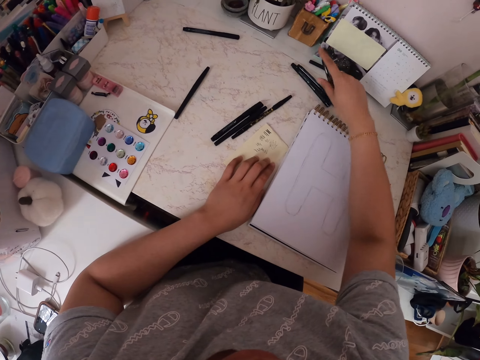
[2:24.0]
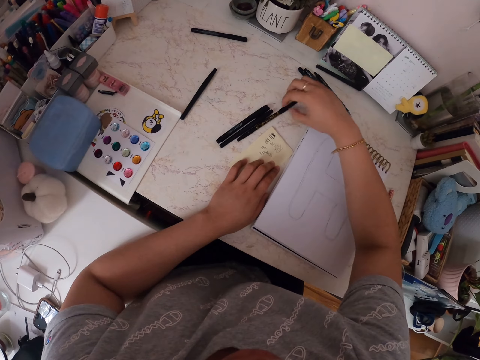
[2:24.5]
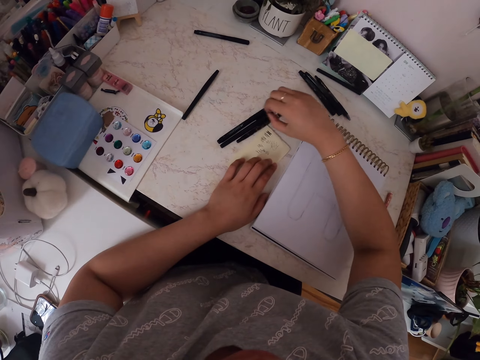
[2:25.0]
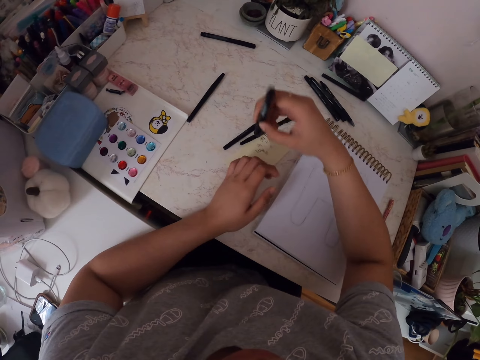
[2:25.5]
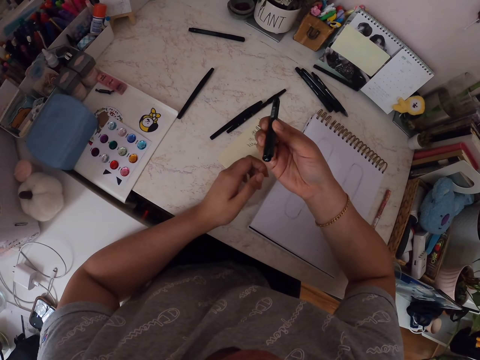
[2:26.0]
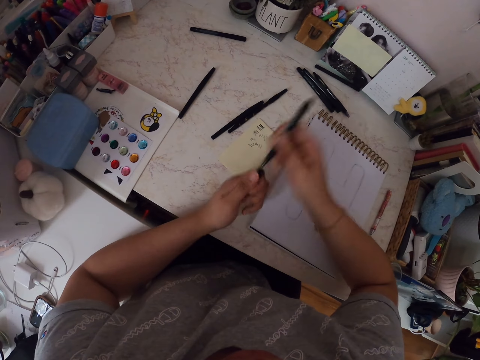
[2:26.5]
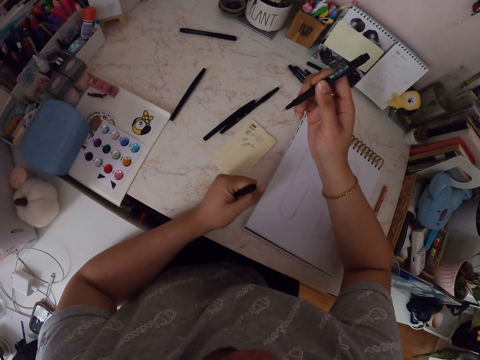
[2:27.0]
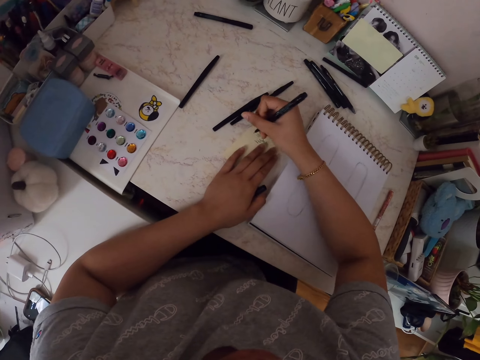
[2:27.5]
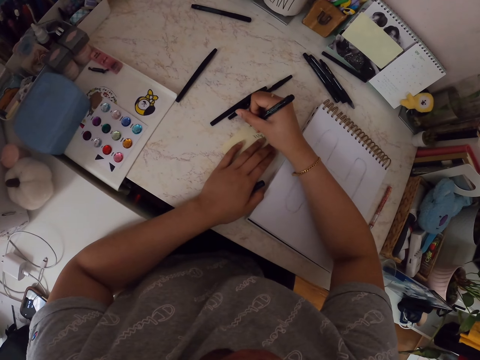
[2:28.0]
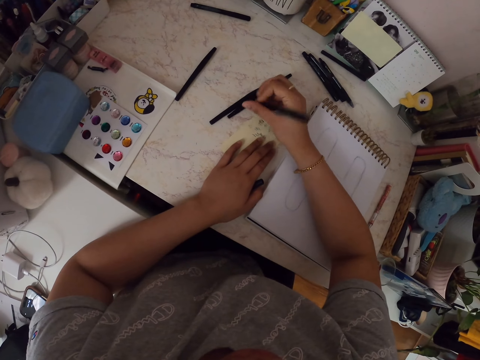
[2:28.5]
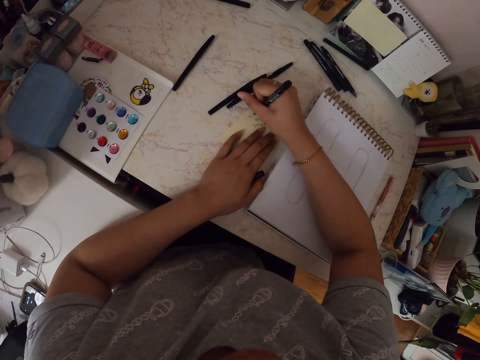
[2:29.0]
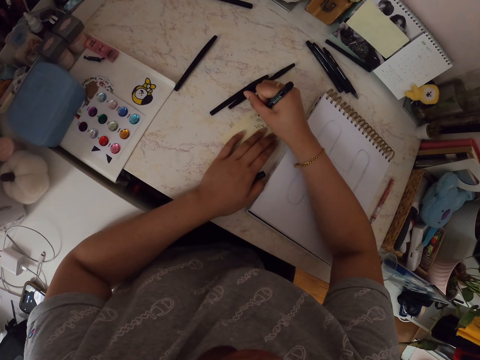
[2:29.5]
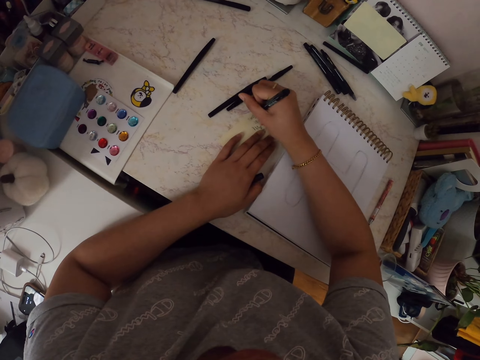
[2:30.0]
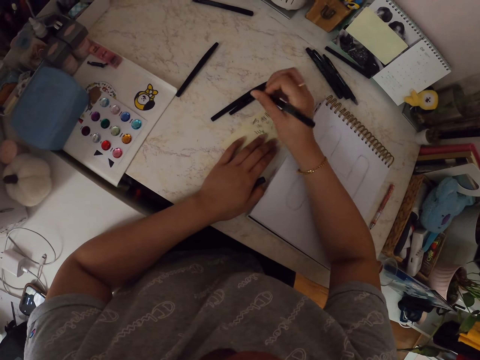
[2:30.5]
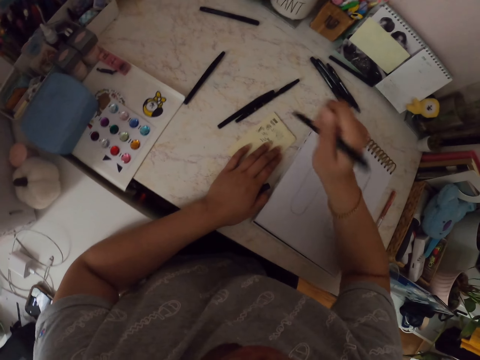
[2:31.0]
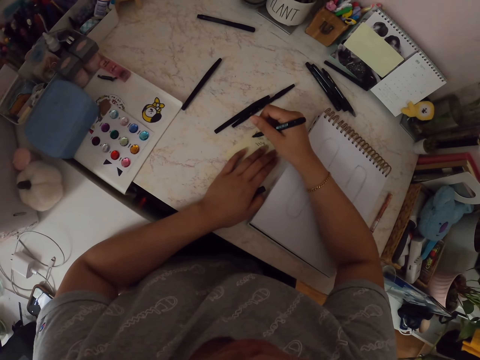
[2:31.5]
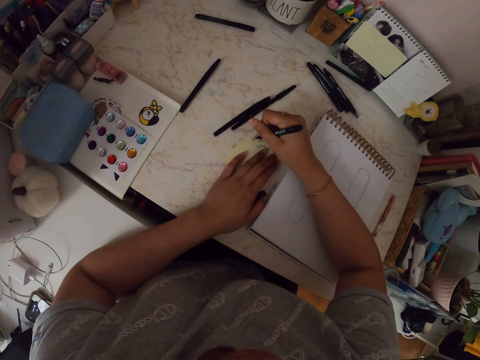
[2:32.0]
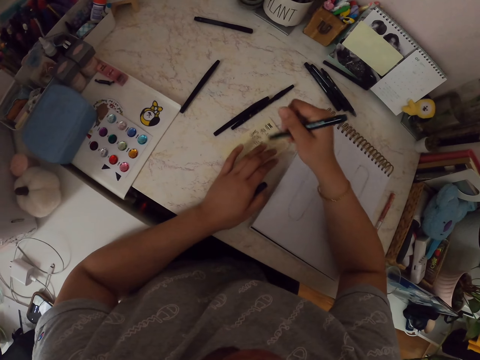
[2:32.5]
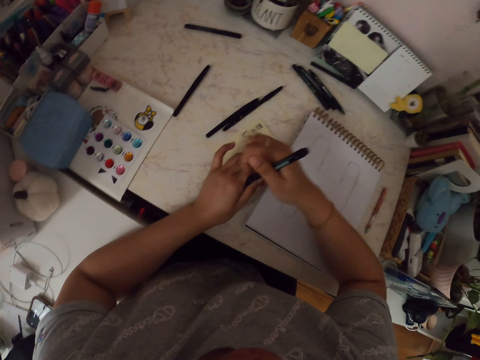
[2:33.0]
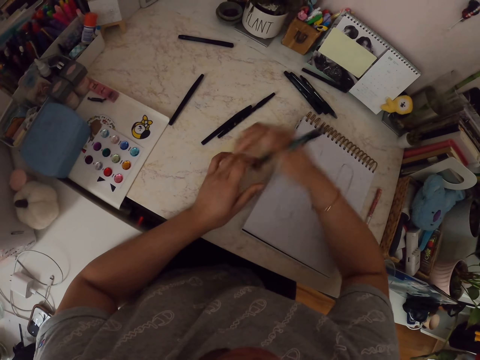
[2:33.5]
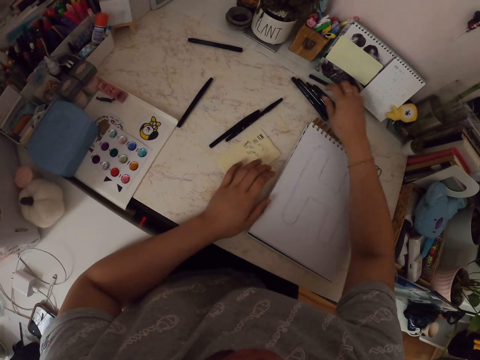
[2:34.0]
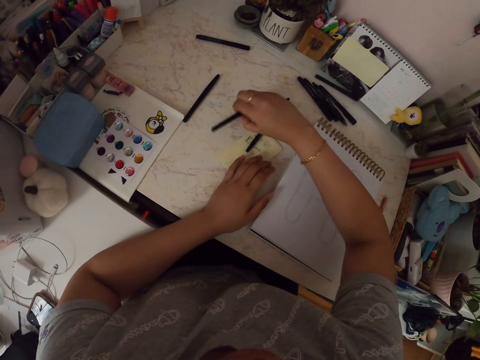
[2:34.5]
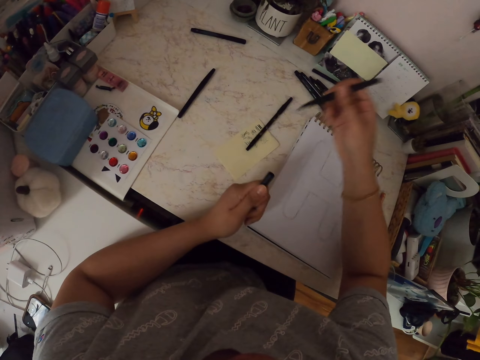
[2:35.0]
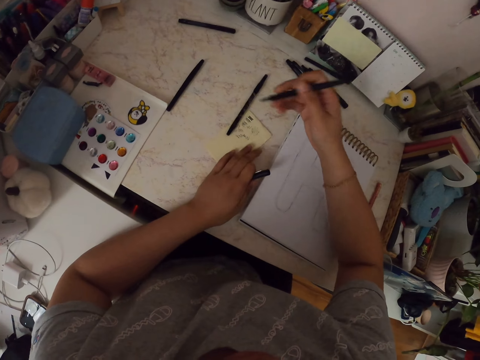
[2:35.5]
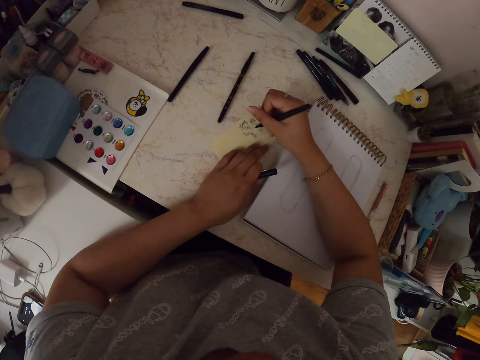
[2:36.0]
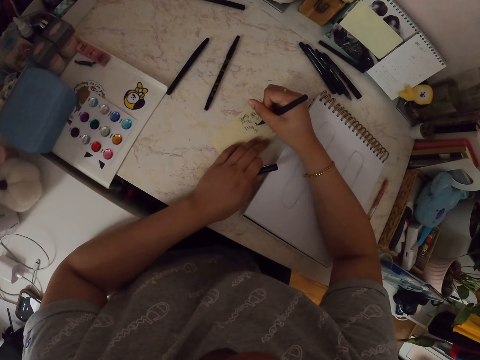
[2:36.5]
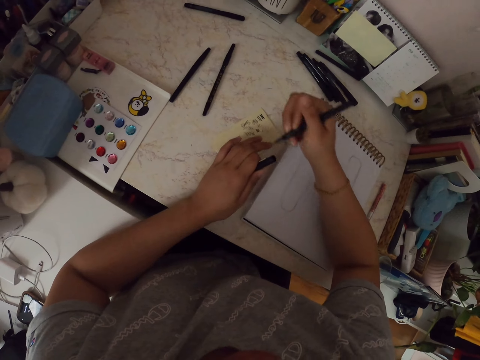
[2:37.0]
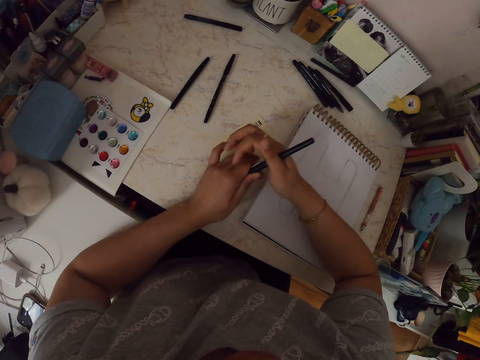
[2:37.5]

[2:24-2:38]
The camera wearer places the pen on the table. They pick up the pen from the table and remove the lid from the pen. They test the drawing pen on the piece of paper and write on the paper with the pen. They shake the pen. They write on the paper with the pen. They return the lid of the drawing pen, place the pen on the table, pick up the pen from the table, and remove the lid of the drawing pen. They test the drawing pen on the piece of paper and write on the paper with the pen. They return the lid of the drawing pen.

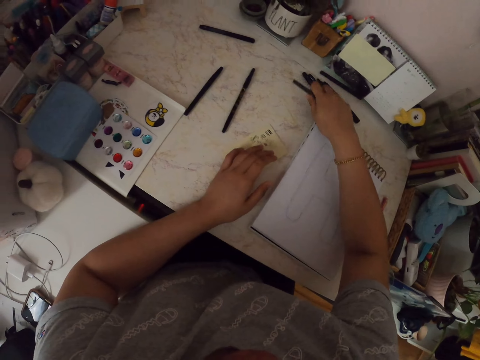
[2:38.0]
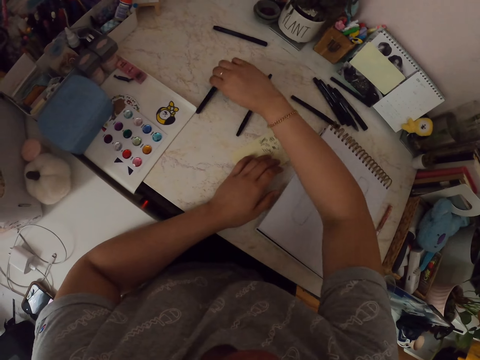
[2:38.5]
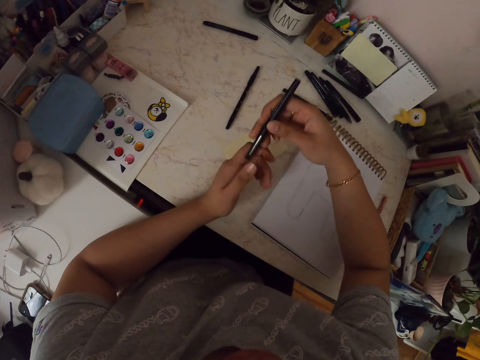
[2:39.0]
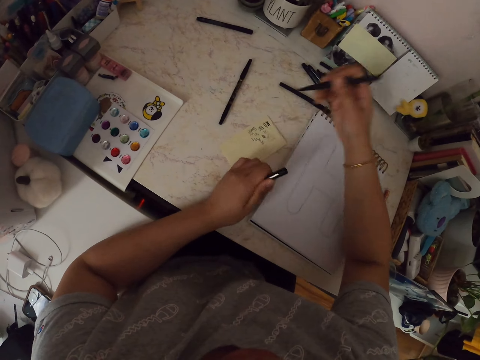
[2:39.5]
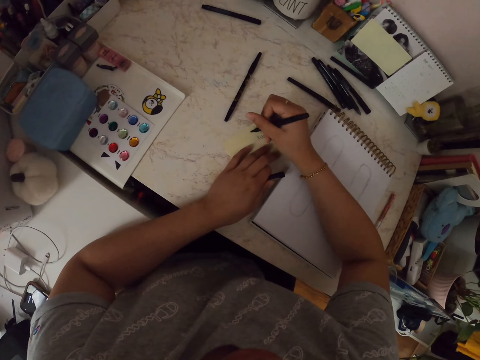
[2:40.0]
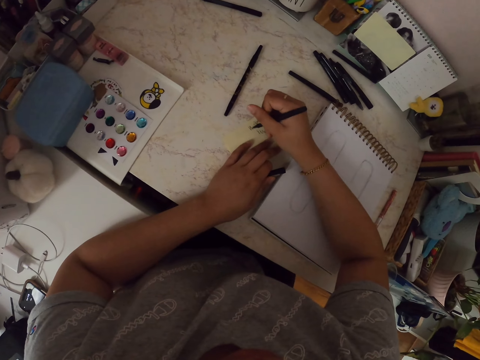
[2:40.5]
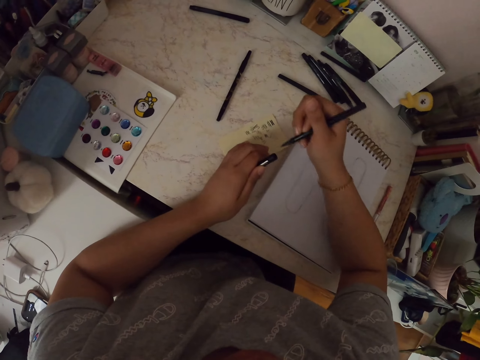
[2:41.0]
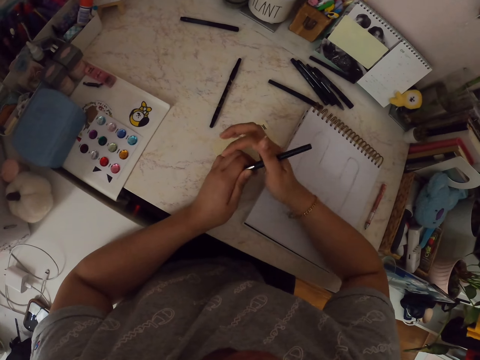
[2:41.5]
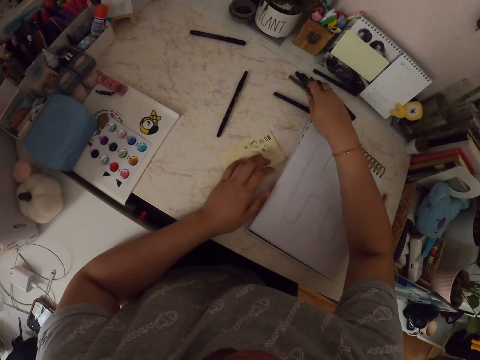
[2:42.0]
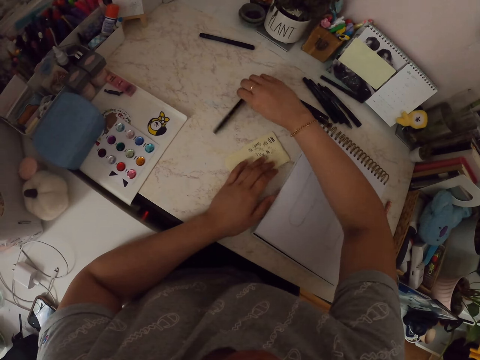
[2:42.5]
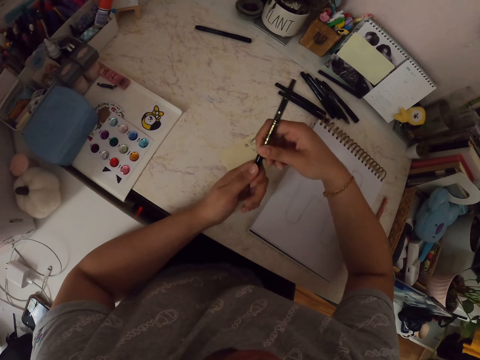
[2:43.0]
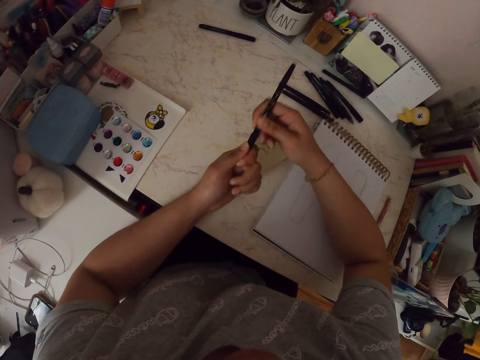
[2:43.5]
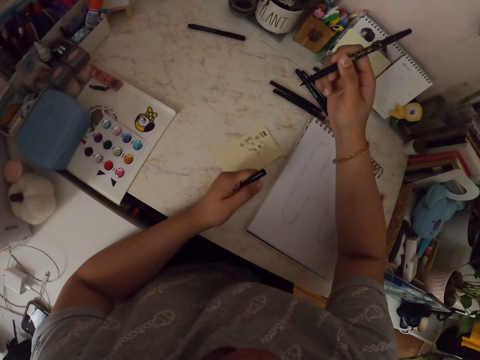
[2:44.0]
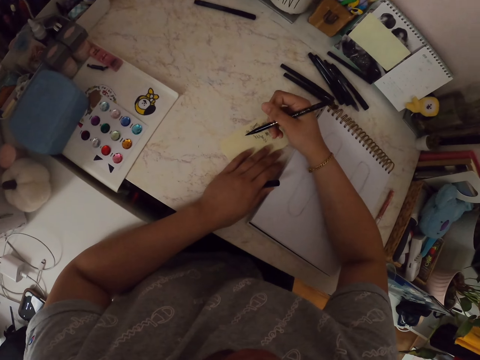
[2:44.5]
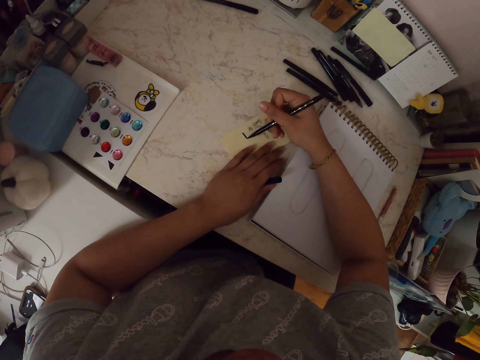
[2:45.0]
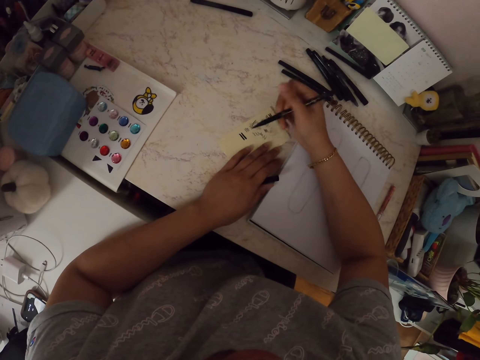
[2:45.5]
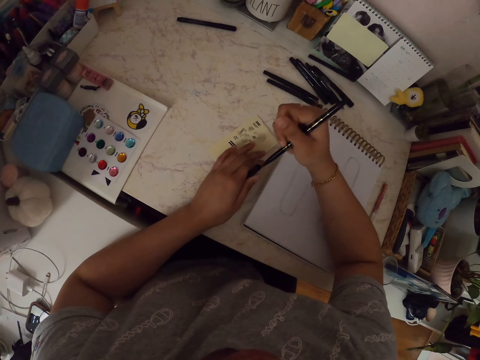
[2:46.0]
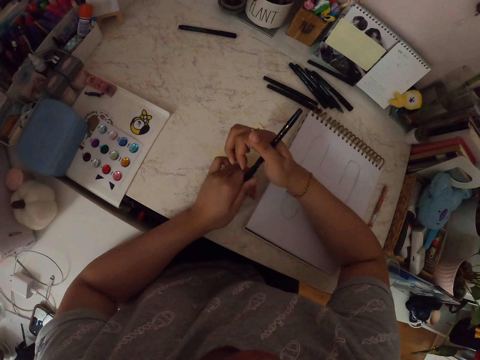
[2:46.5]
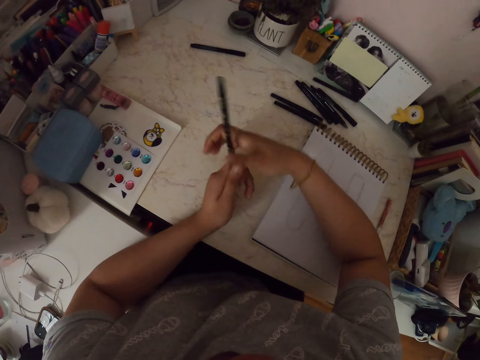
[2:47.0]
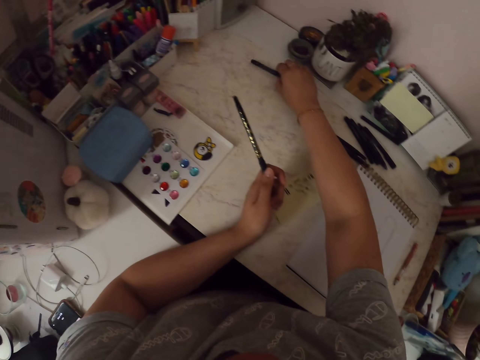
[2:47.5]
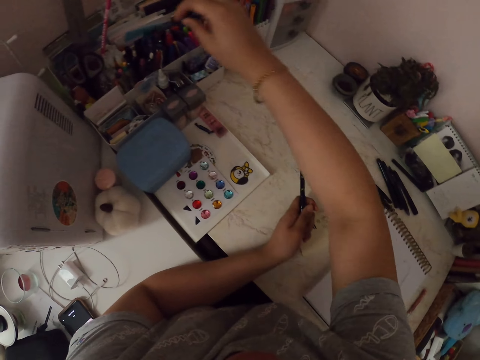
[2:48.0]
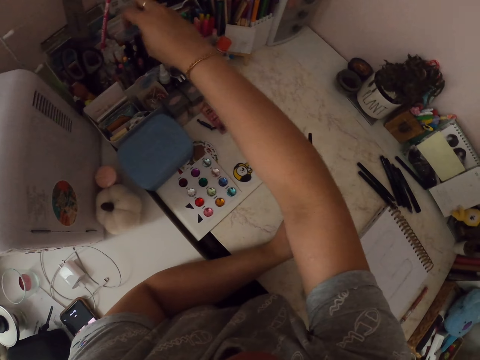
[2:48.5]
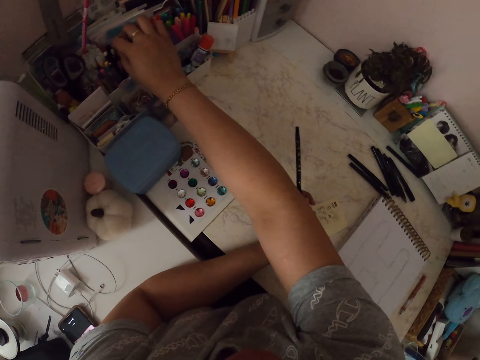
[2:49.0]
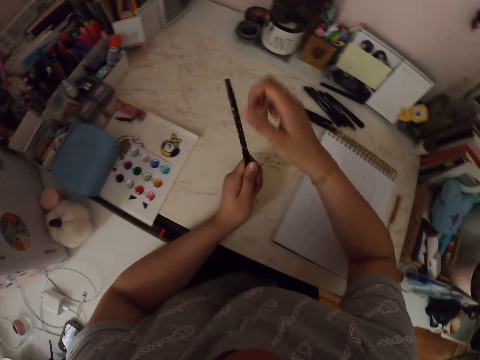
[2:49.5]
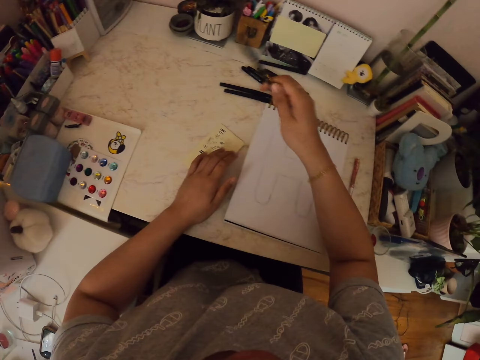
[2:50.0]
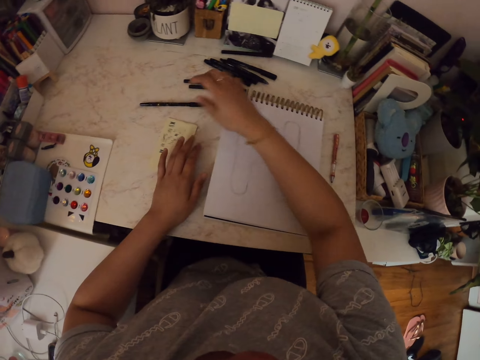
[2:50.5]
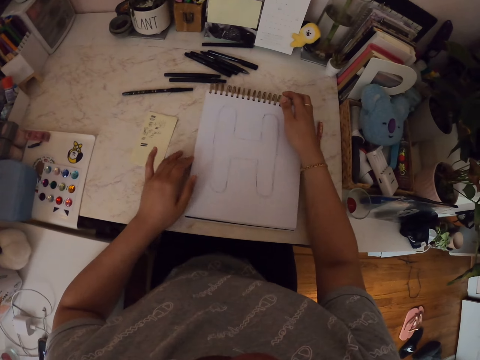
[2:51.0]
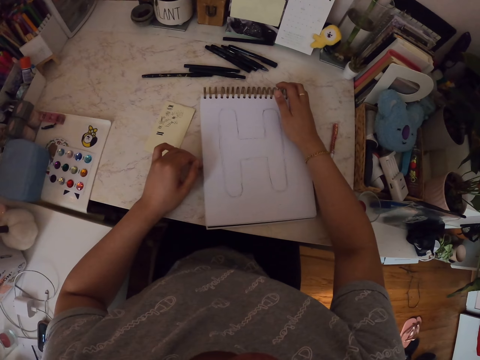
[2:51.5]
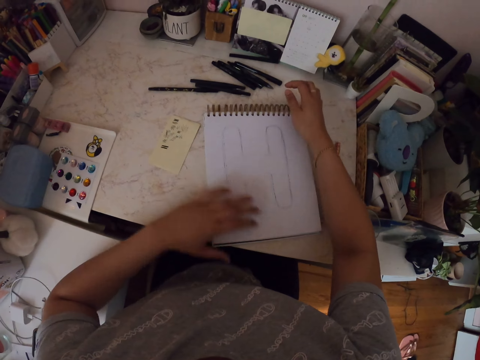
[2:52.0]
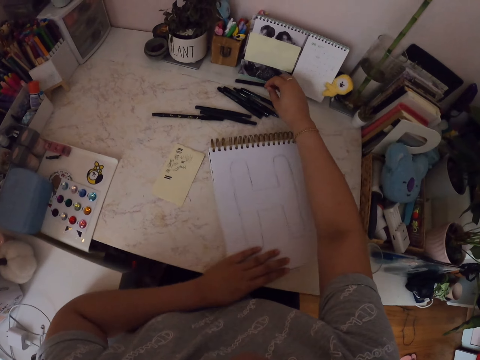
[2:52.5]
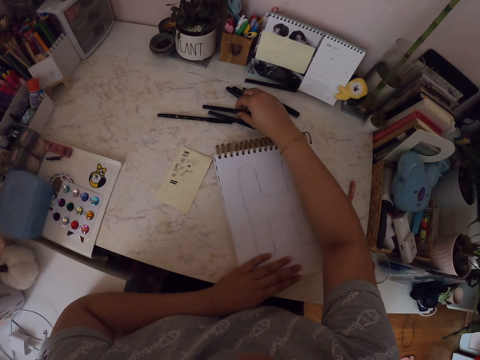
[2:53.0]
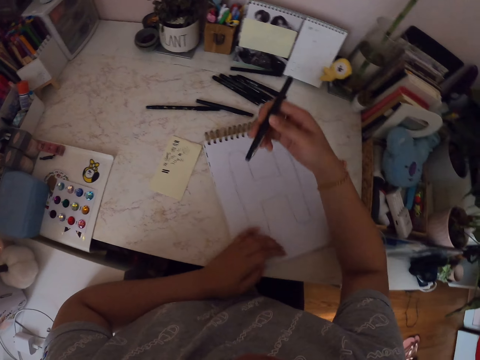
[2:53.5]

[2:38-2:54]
The camera wearer returns the drawing pen. They pick up the pen from the table and remove the lid of the drawing pen. They test the drawing pen on the piece of paper and write on the paper with the pen. They return the lid of the drawing pen, return the drawing pen, pick up the pen from the table, and remove the lid of the drawing pen. They test the drawing pen on the piece of paper and write on the paper with the pen. They return the lid of the drawing pen and pick up the pen from the table. They return the pen in a holder. They return the drawing pen. They move the drawing book. They pick up the pen from the table.
